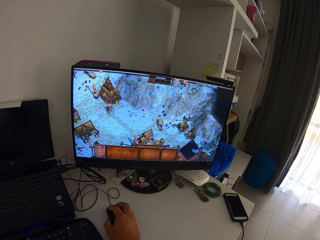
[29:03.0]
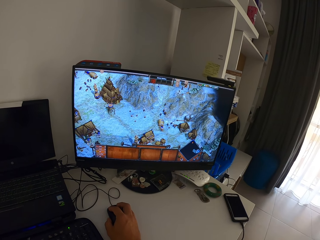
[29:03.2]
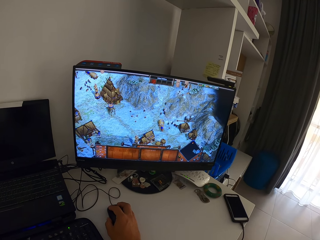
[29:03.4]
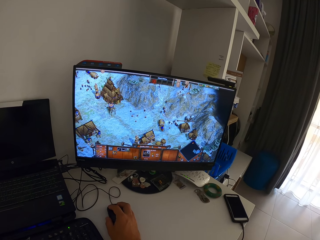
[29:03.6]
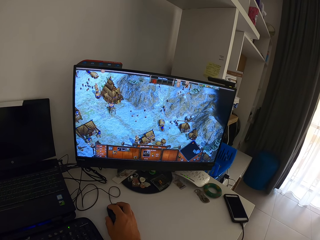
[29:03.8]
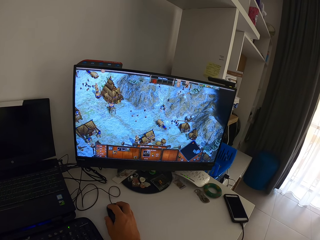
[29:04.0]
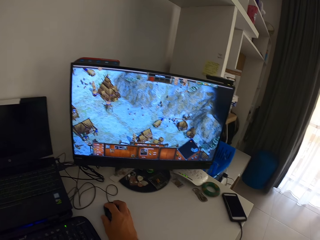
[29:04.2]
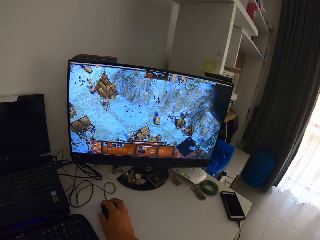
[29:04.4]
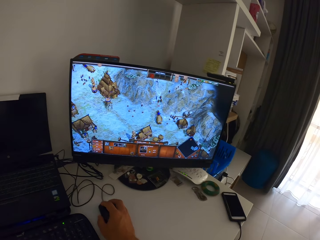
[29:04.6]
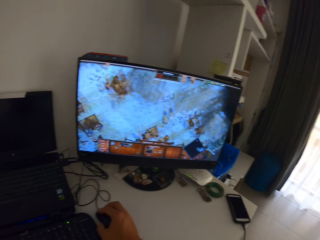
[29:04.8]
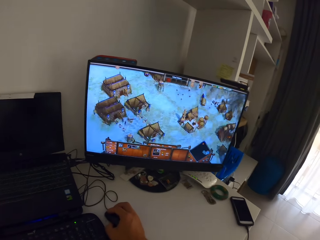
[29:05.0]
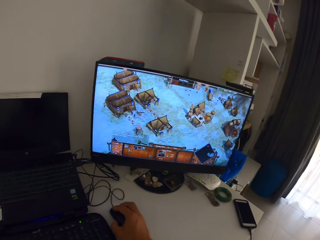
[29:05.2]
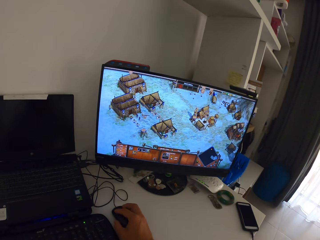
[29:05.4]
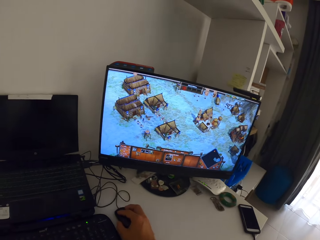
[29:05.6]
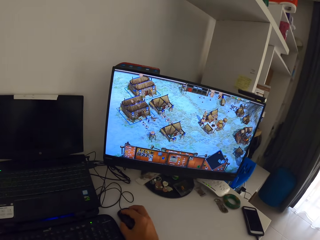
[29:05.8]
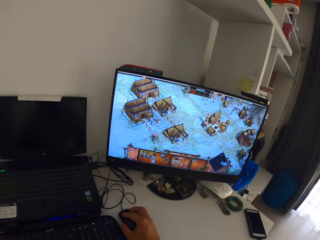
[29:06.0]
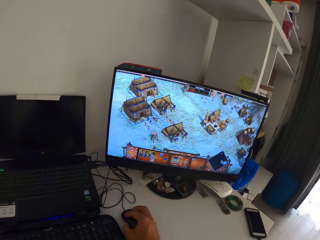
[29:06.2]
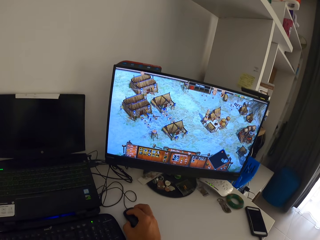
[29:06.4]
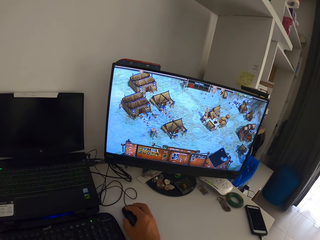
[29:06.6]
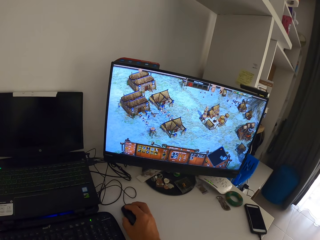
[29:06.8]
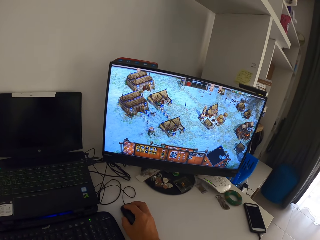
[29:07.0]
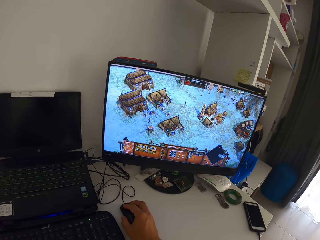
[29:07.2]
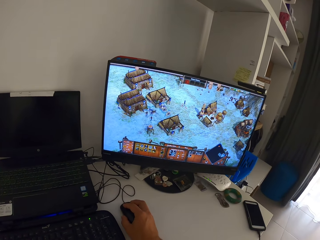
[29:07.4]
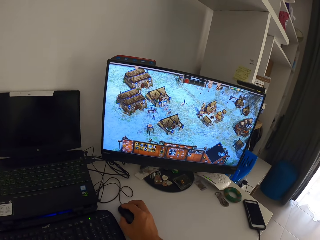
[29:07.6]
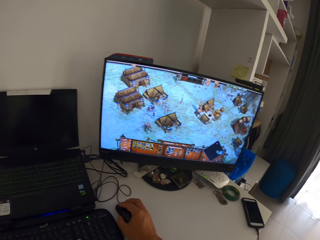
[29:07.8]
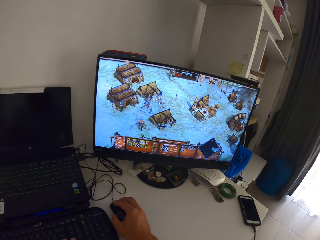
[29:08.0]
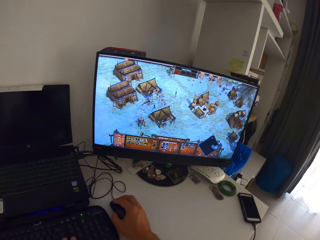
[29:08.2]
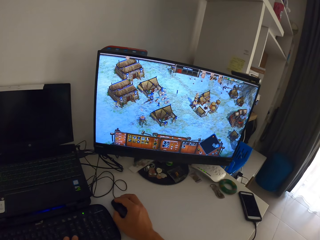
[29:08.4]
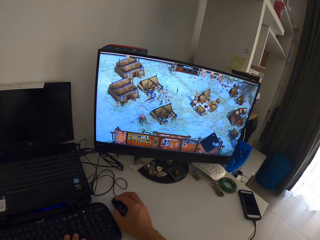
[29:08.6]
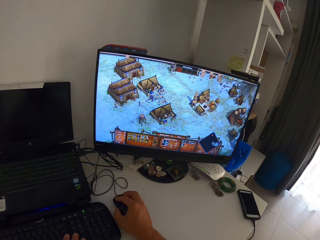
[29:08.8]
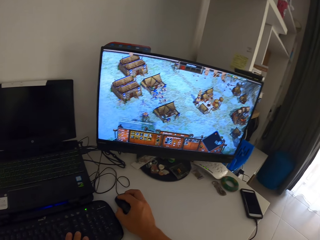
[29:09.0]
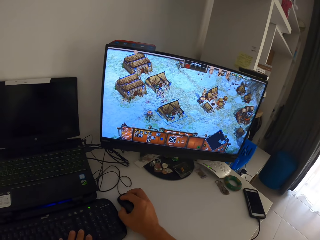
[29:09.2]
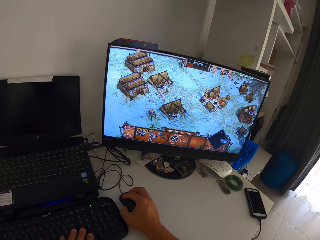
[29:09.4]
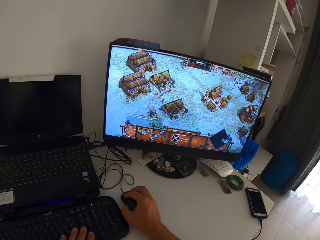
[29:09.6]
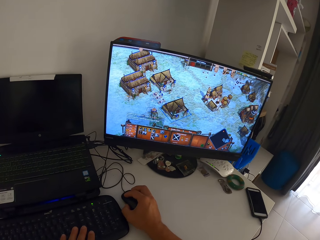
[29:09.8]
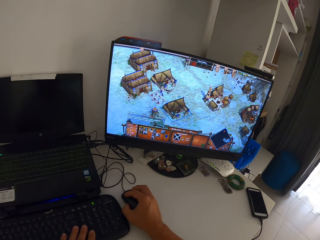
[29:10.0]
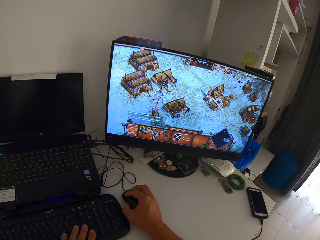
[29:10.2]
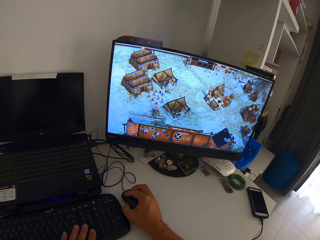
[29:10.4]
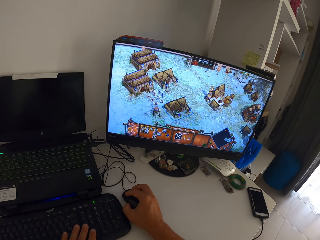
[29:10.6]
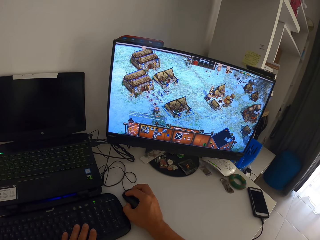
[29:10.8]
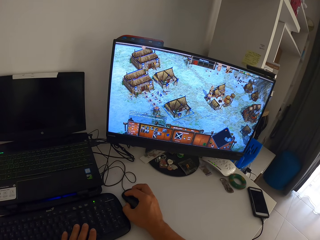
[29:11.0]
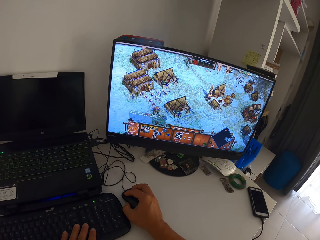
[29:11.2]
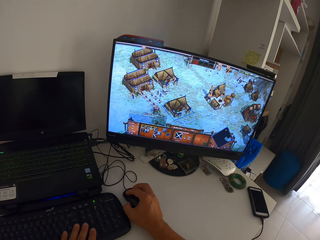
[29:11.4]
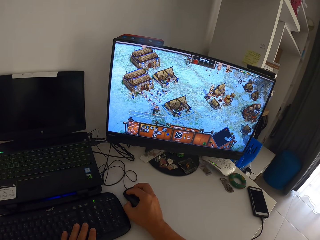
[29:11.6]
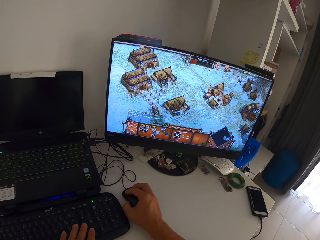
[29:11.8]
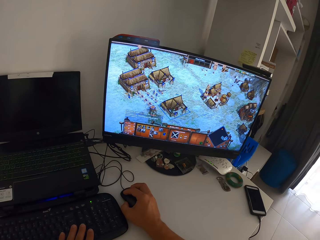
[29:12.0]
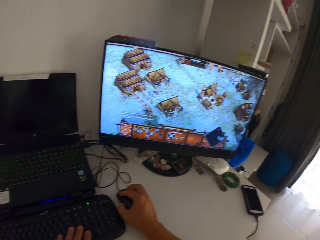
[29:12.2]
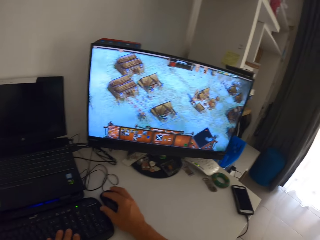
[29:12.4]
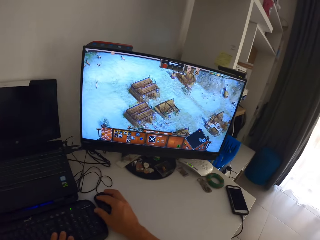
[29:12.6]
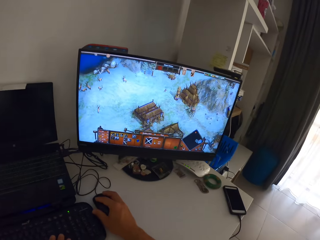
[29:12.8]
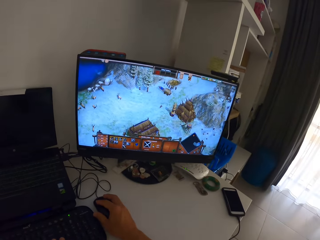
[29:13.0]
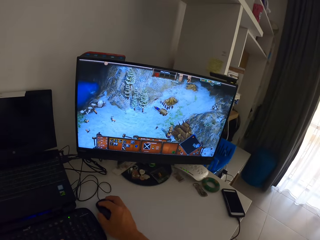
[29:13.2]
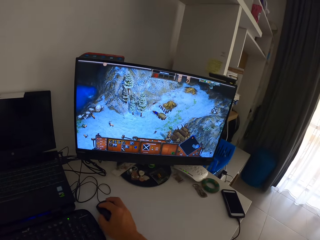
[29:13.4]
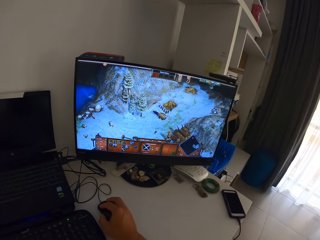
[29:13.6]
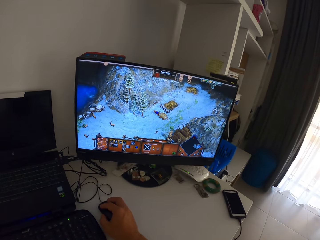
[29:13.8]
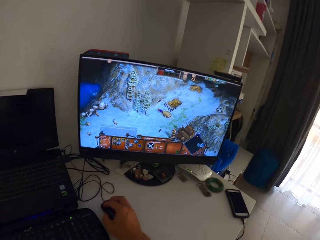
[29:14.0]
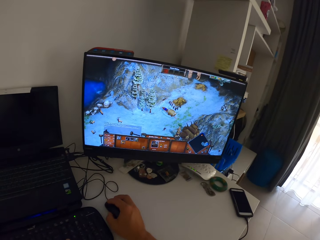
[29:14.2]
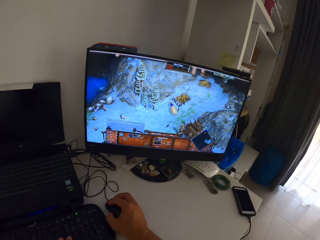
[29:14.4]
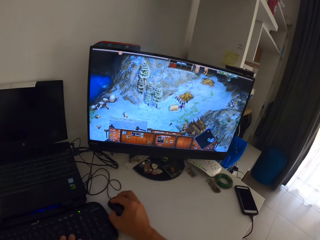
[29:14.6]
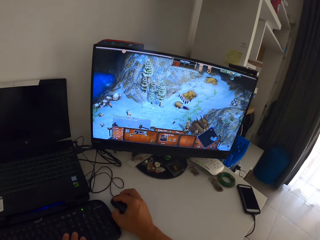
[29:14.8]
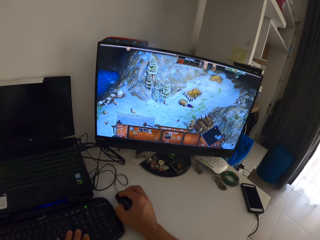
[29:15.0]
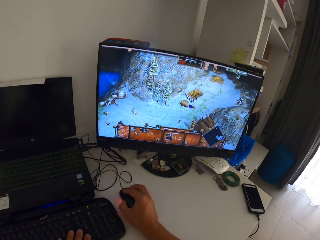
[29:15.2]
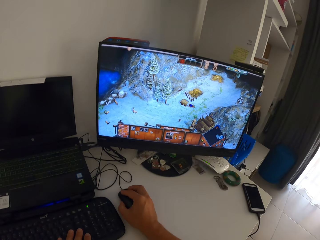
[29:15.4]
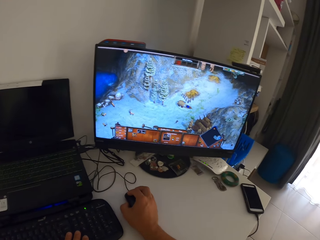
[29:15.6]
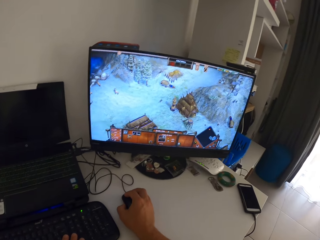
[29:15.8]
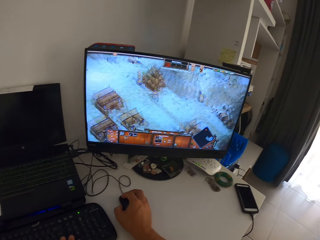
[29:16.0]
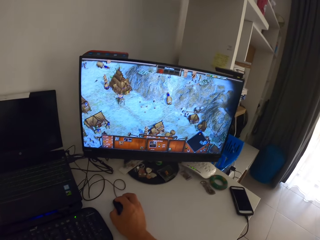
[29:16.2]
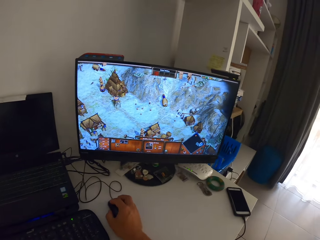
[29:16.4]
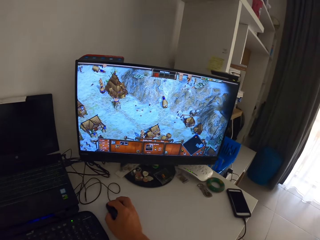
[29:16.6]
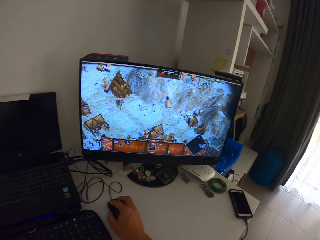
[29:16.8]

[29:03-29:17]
The camera wearer presses the keys on a computer keyboard with his left hand. He clicks on the computer mouse with his right hand. He plays the computer game with the computer mouse in his right hand.

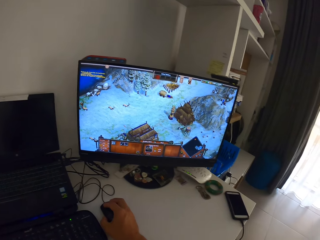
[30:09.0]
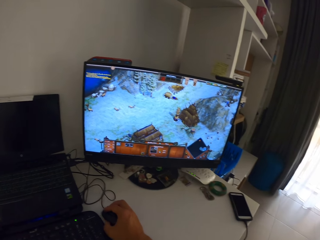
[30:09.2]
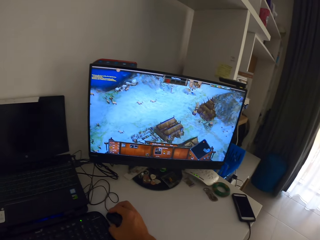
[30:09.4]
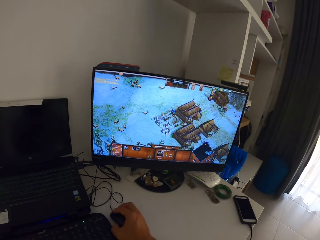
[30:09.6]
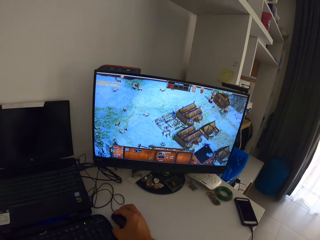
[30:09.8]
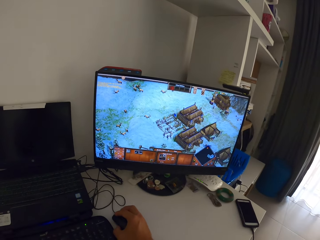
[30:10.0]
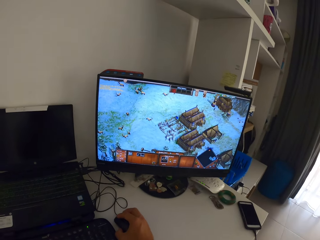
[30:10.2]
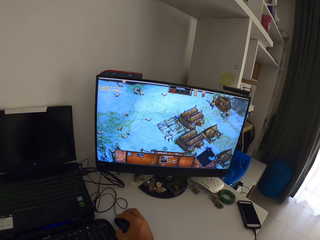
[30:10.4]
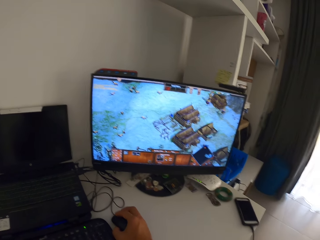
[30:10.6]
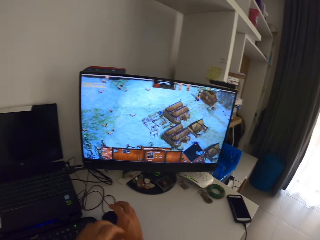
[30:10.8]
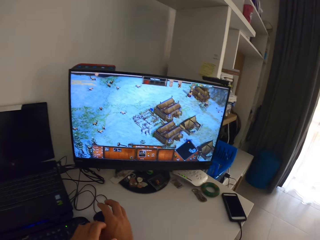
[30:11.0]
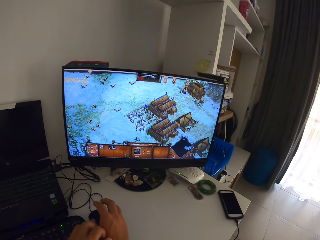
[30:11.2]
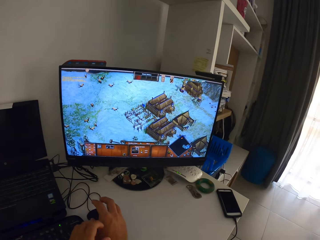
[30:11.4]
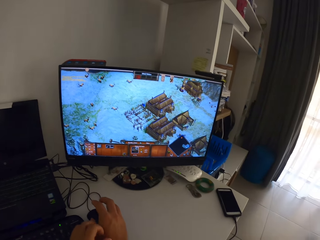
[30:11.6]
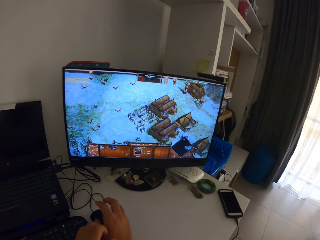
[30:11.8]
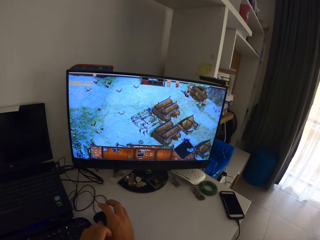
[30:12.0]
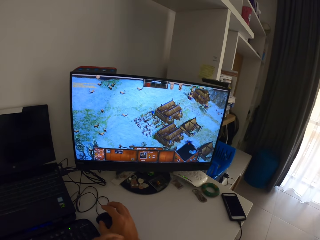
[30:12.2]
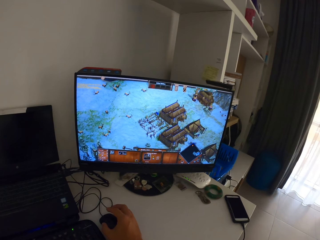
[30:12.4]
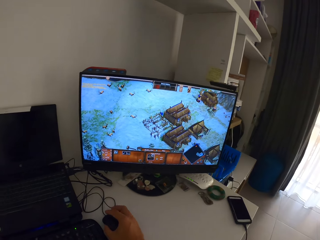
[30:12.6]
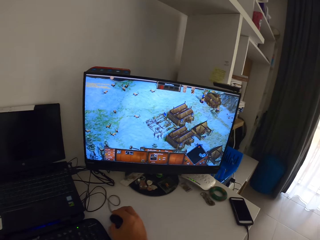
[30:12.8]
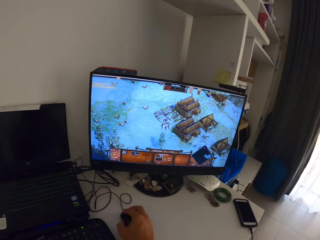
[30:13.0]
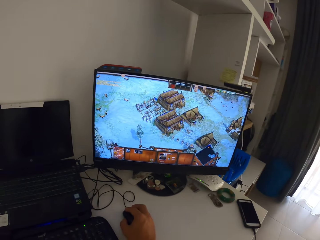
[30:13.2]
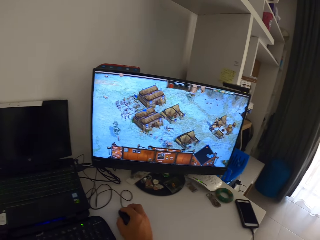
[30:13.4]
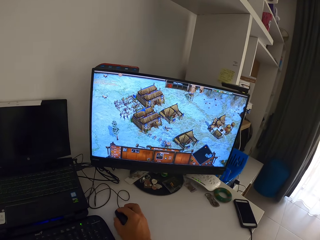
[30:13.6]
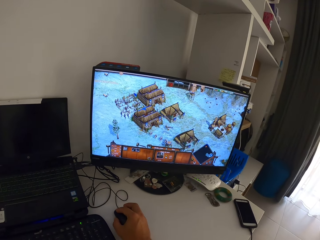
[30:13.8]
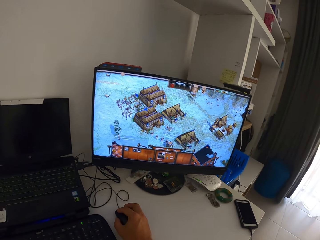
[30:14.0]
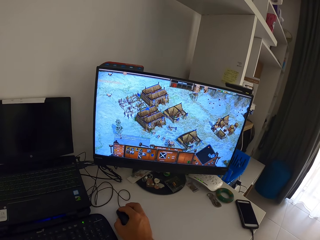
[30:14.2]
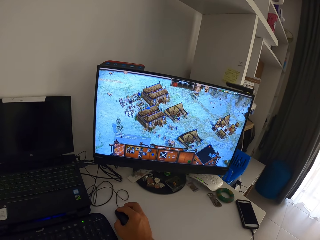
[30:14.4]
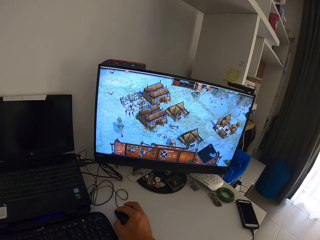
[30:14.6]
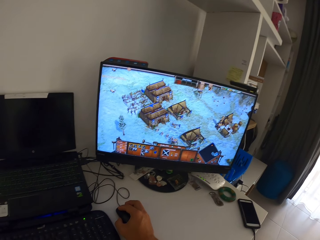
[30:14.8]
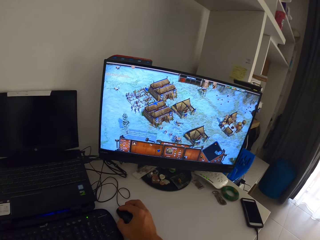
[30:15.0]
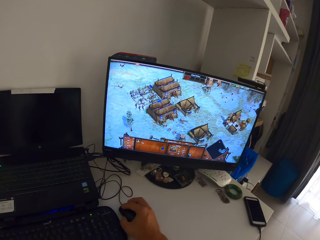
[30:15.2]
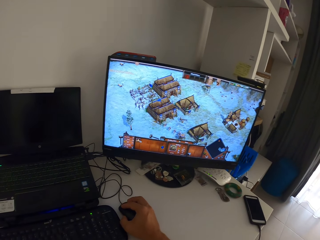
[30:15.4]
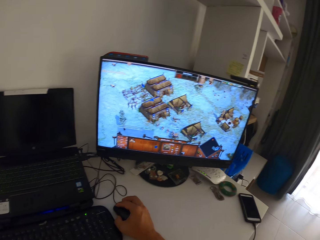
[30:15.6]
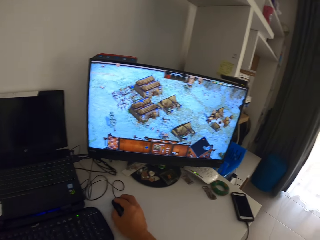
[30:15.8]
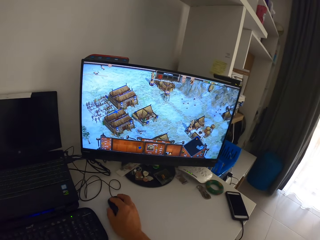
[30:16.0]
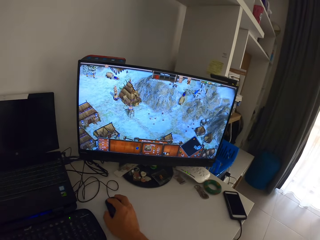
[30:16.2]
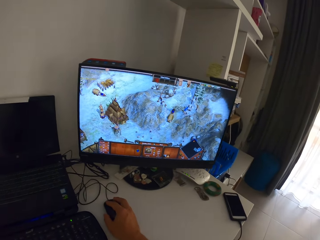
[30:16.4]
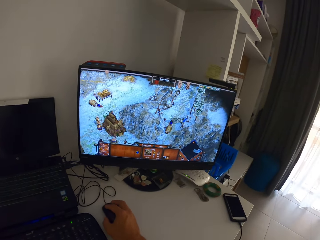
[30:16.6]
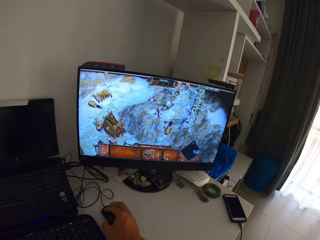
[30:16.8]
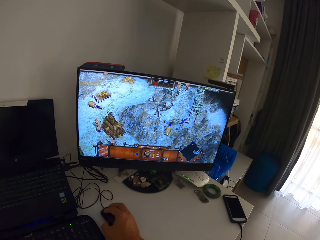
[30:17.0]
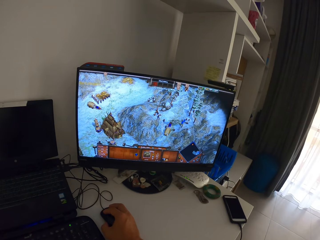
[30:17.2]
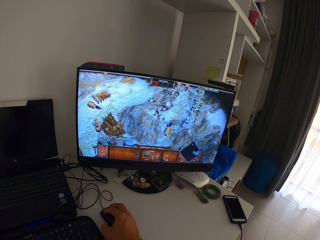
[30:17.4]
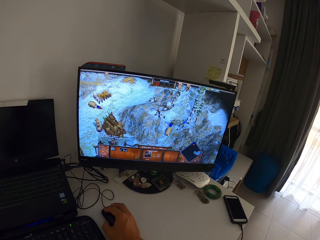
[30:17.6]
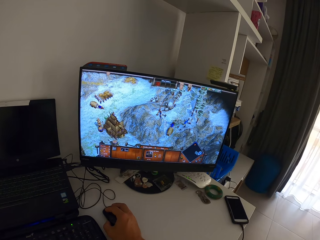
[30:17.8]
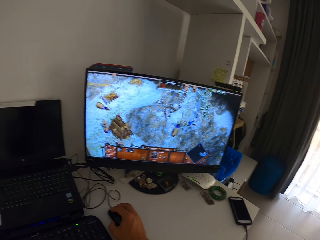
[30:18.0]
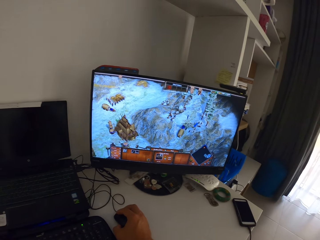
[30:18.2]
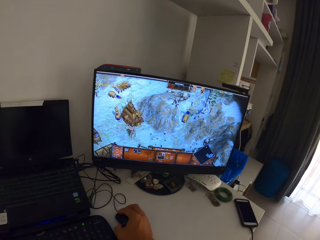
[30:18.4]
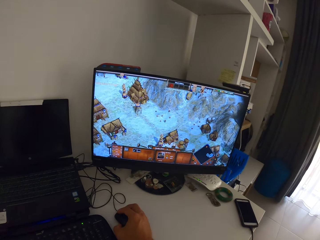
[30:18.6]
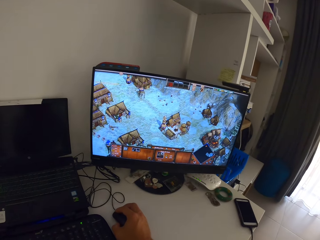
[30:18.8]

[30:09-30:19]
The camera wearer scratches his right hand with his left hand. He clicks on the computer mouse with his right hand. He plays the computer game on the monitor with the computer mouse in his right hand and the keyboard.
